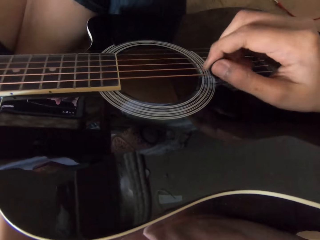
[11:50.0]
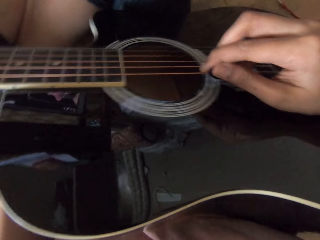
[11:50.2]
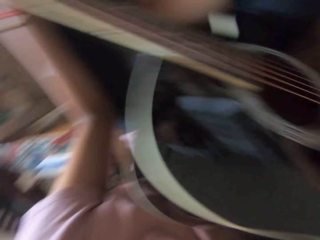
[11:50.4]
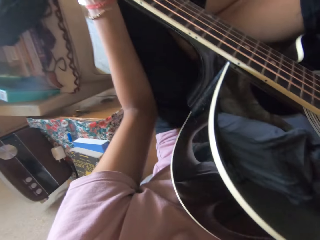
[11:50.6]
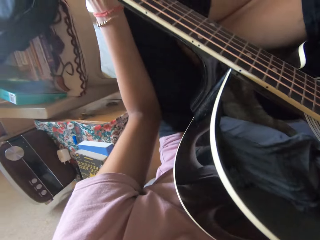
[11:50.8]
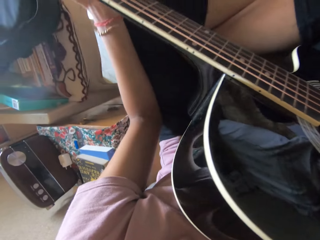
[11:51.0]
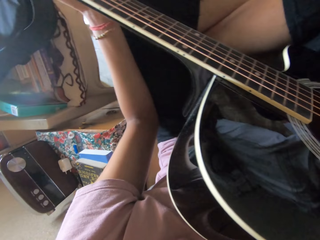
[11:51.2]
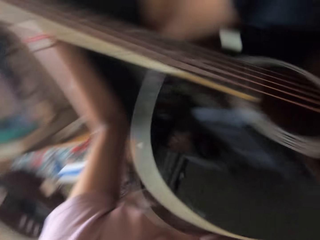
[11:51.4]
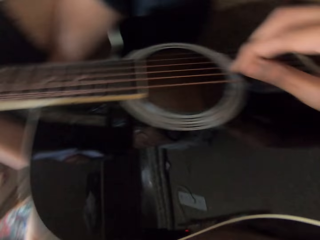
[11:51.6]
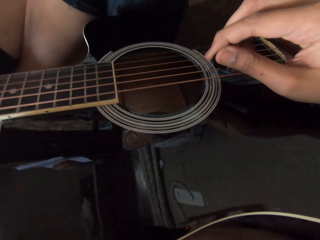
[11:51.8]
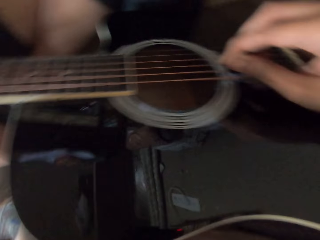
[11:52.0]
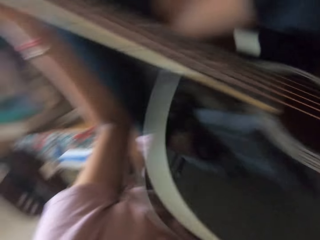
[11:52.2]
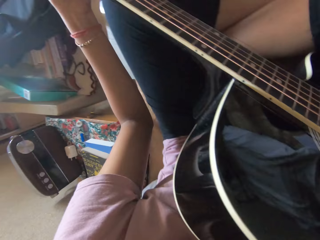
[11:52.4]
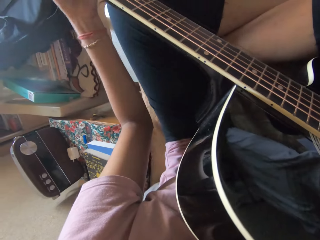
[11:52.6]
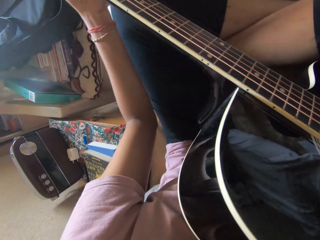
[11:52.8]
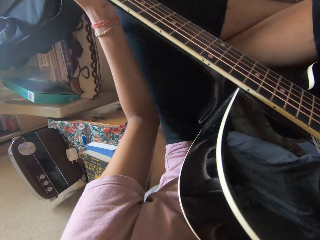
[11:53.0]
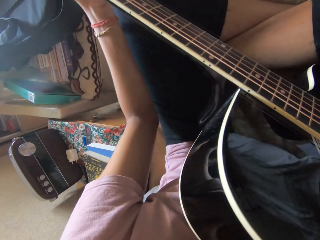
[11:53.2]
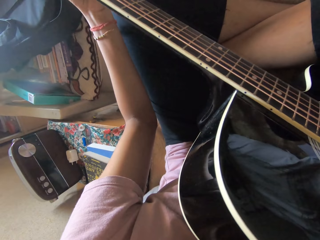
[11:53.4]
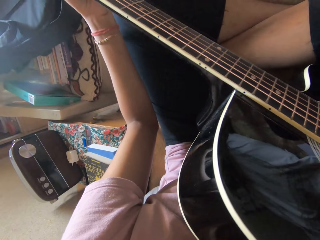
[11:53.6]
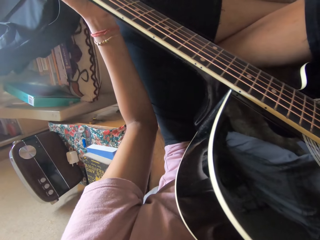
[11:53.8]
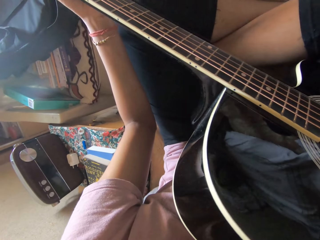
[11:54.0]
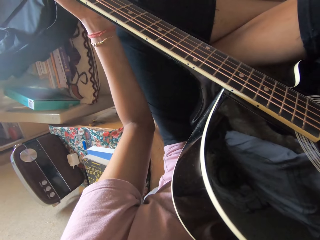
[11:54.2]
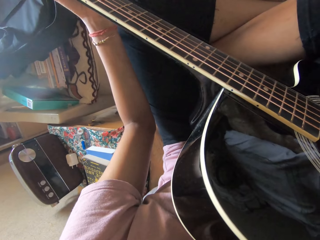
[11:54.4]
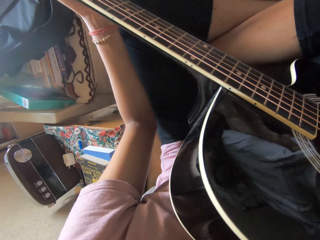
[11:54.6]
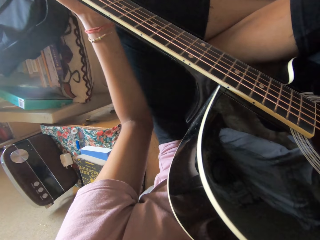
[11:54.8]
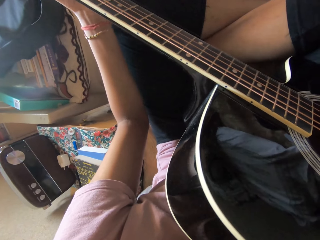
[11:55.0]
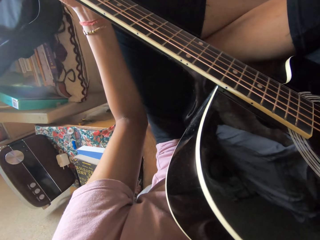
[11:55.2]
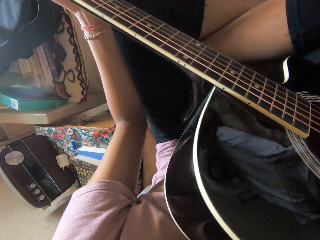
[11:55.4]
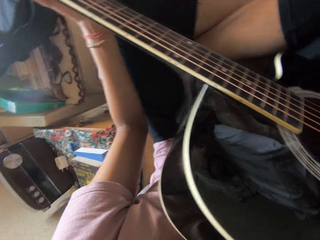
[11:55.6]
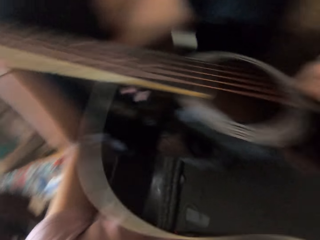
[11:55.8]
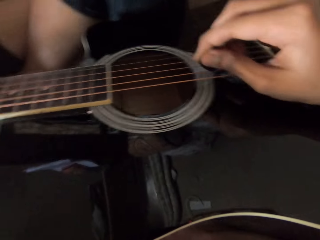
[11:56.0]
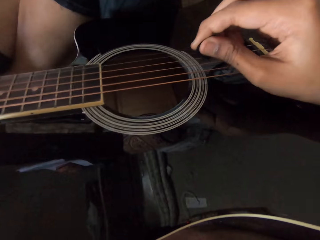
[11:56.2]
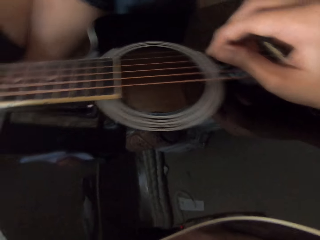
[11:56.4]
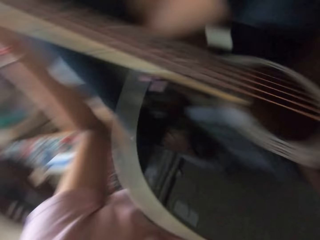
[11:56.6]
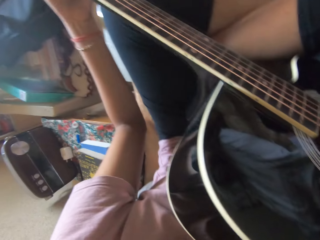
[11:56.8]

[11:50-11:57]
The camera wearer plays the guitar.

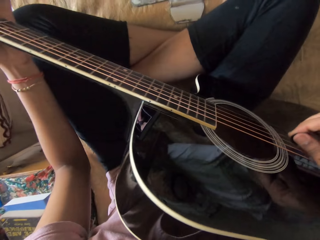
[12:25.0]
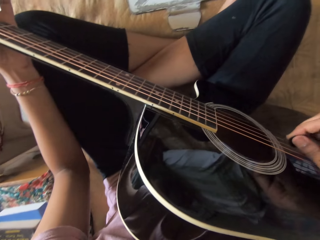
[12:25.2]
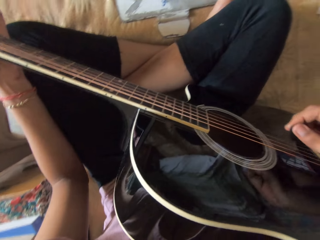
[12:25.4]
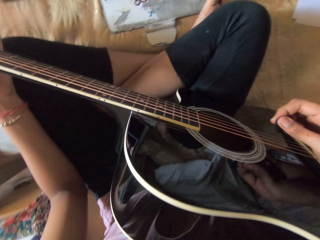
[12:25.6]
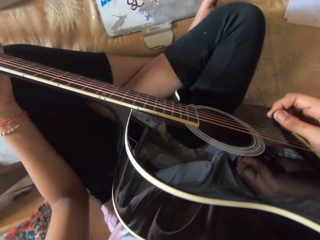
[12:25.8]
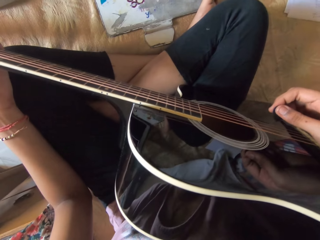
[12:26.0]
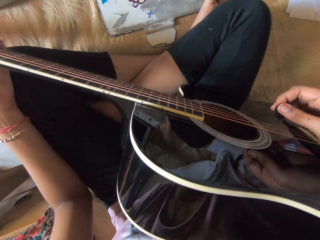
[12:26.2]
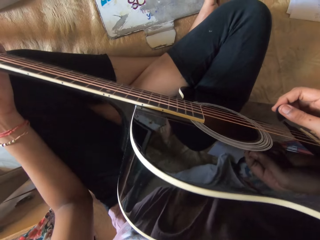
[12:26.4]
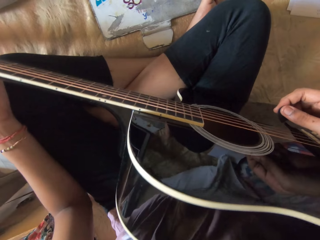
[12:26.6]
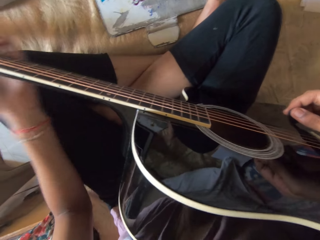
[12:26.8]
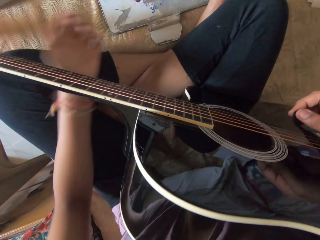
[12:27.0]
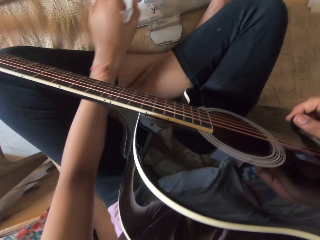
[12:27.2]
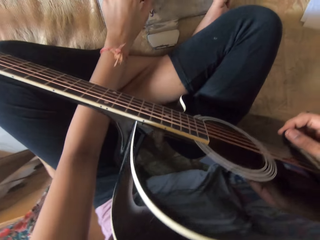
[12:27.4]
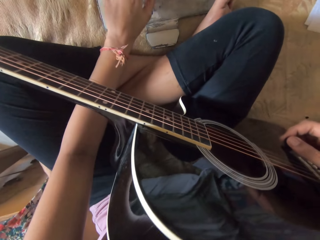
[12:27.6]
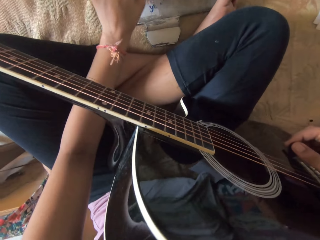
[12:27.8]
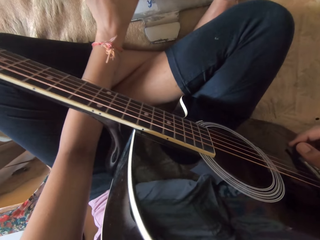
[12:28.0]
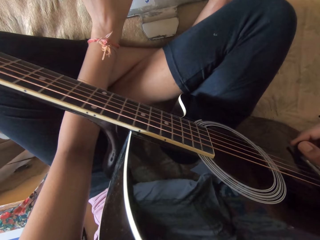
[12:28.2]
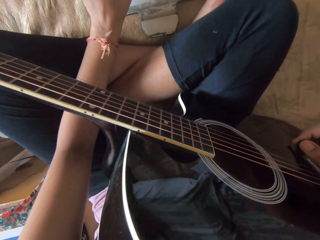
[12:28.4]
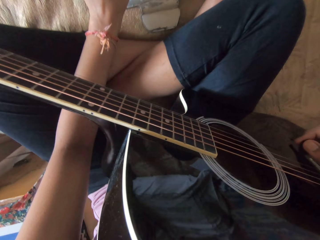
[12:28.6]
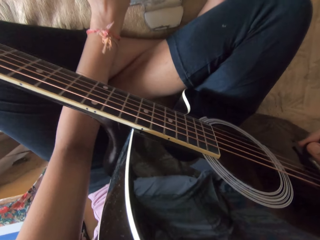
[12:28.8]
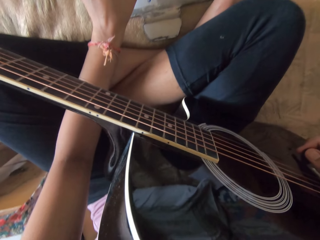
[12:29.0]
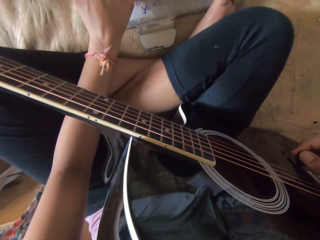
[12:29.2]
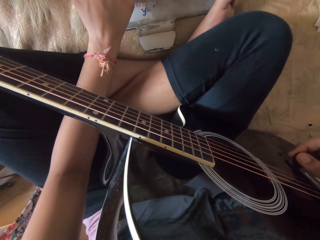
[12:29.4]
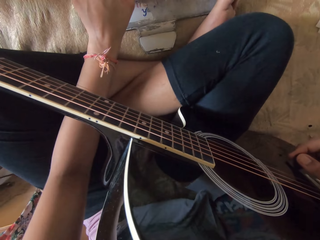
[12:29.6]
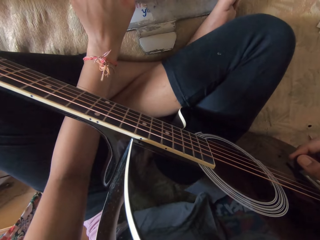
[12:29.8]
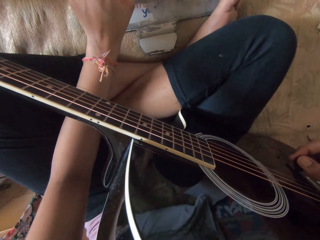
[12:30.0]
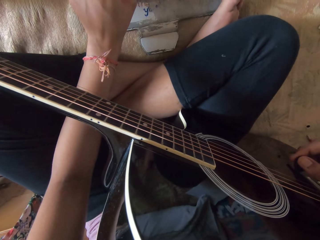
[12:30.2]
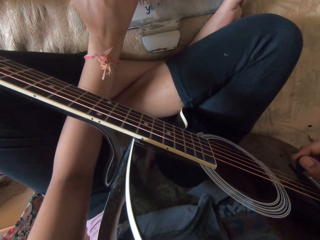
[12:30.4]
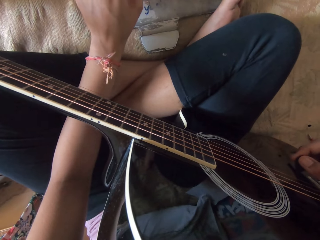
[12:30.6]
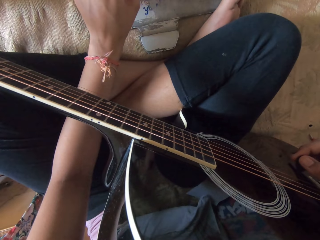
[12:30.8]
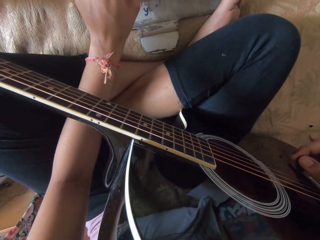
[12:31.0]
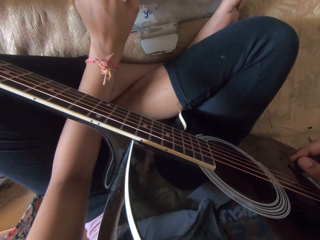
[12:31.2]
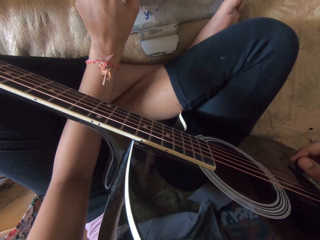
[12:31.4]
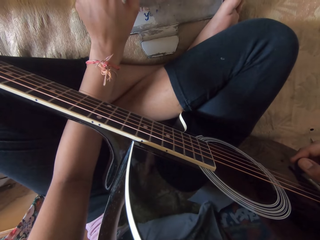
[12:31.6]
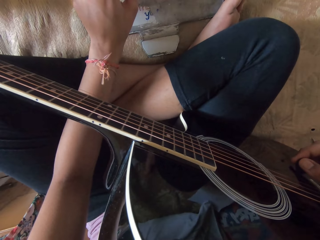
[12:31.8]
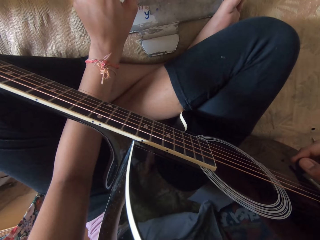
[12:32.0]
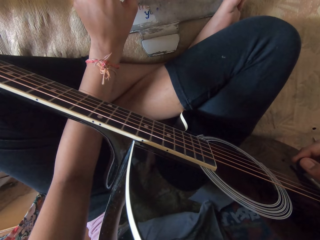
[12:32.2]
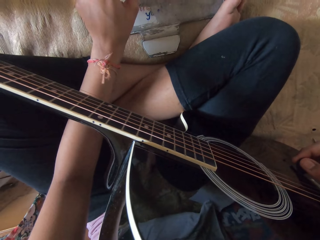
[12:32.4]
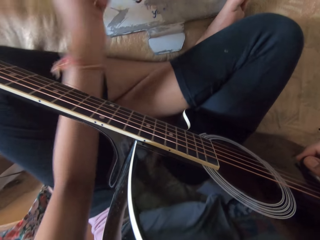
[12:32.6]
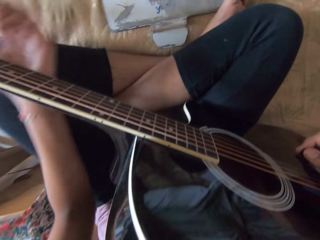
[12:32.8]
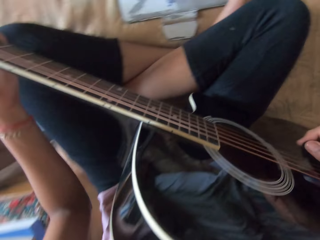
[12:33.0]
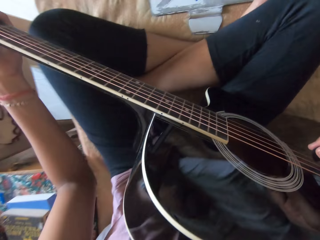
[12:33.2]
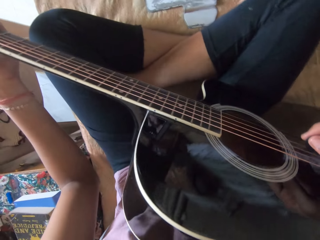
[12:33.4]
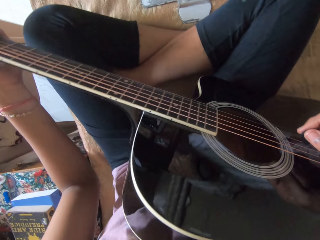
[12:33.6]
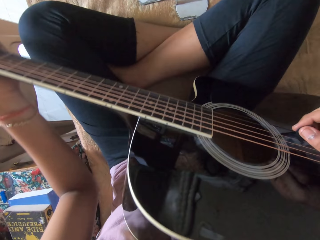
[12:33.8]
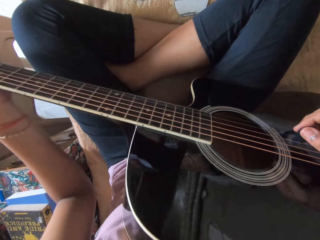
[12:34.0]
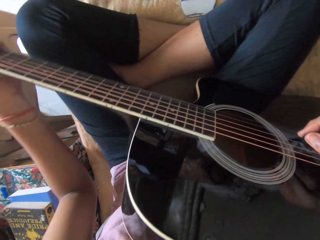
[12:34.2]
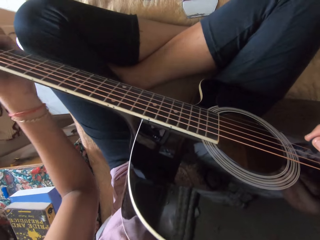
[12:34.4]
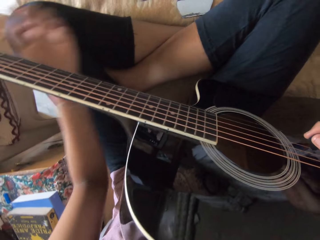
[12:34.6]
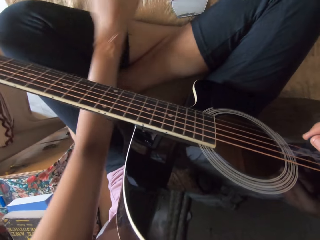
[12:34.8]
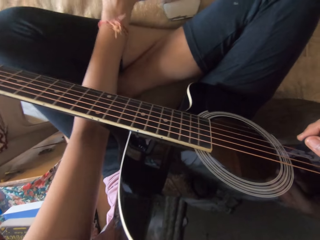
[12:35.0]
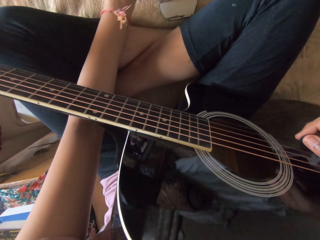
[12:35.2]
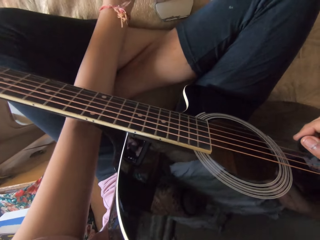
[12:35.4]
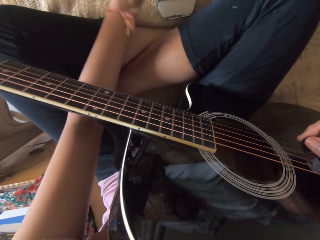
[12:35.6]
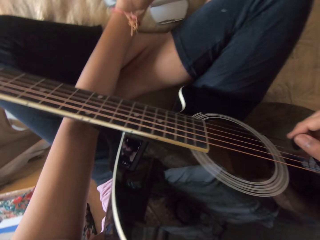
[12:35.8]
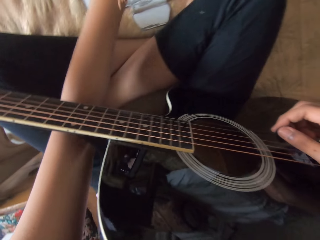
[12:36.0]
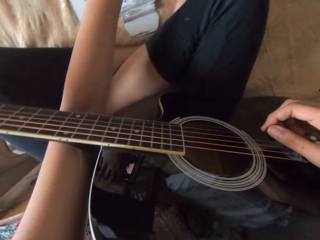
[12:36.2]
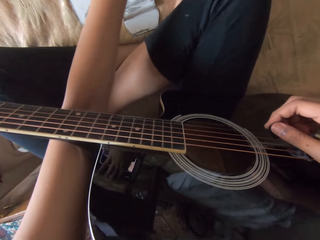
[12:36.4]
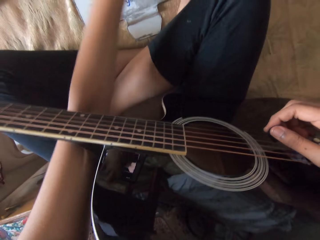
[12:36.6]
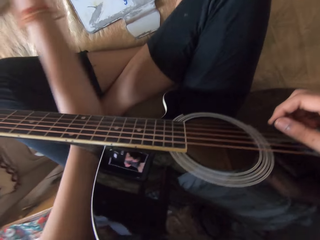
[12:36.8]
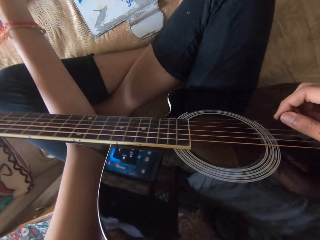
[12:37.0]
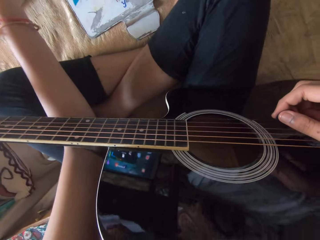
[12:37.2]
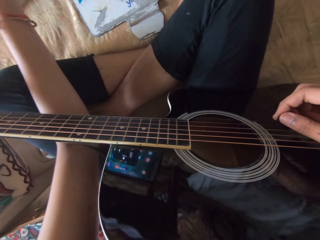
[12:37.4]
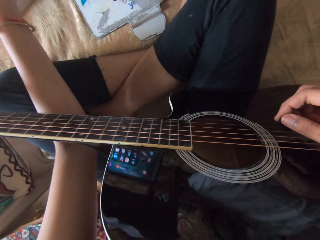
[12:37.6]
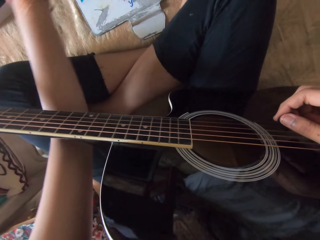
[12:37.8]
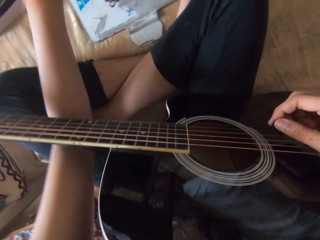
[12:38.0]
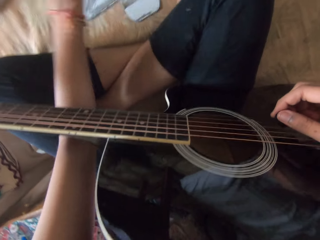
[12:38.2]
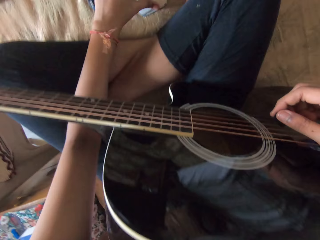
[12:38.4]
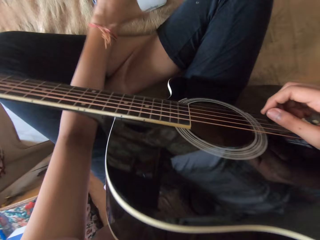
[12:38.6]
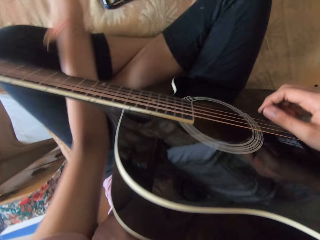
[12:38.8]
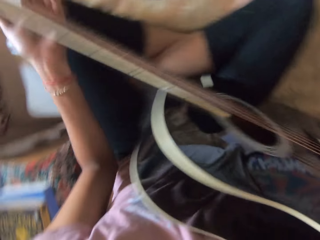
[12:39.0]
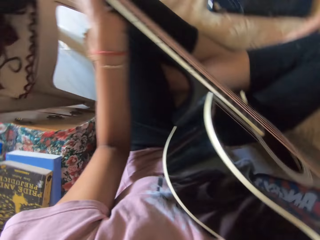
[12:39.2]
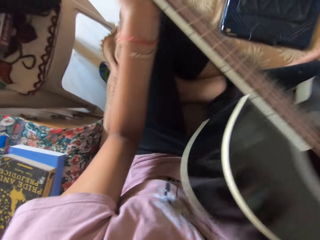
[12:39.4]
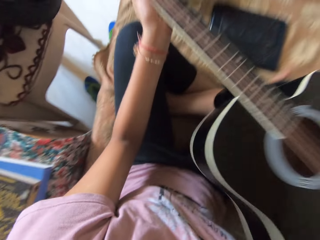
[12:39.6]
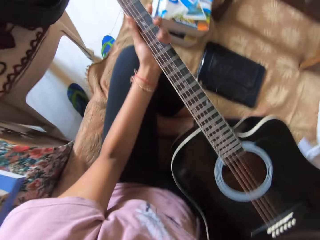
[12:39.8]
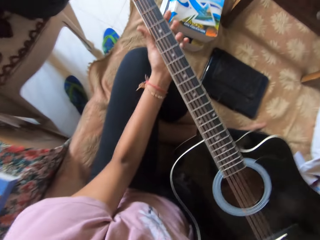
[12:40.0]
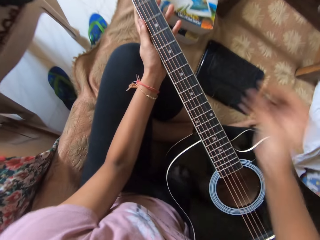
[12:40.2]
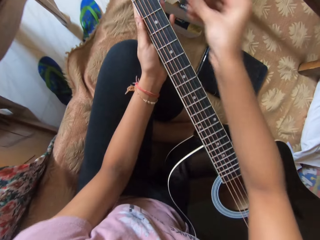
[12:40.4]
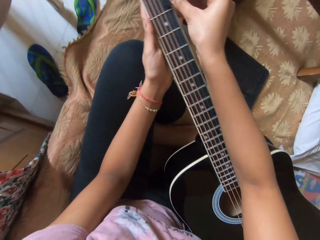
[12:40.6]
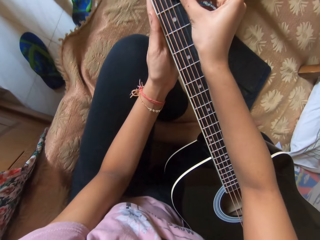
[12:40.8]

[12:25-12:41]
The camera wearer taps on the tablet. They adjust the guitar. They close the tablet. They adjust the guitar.
